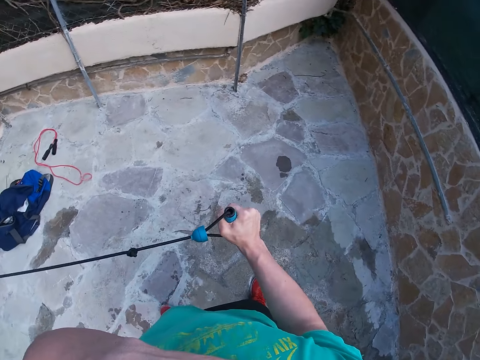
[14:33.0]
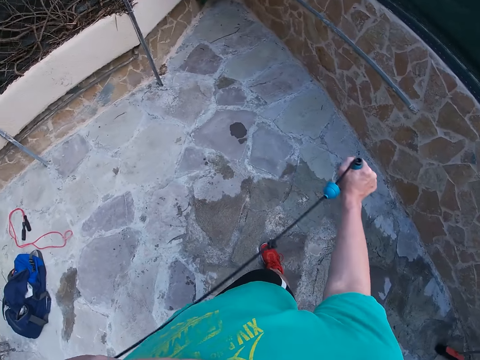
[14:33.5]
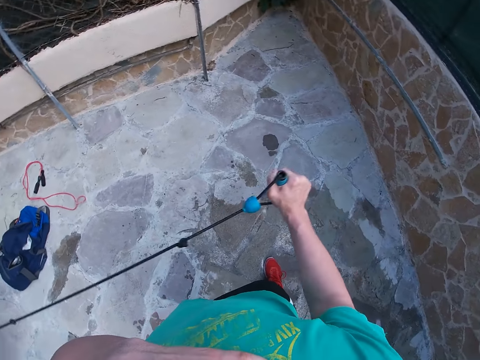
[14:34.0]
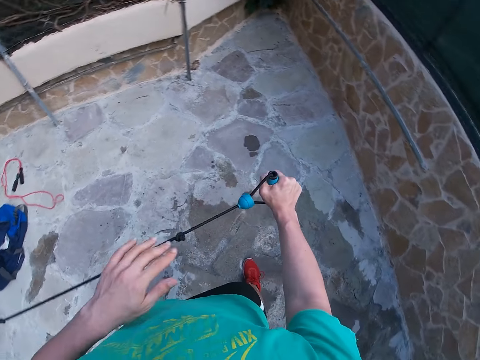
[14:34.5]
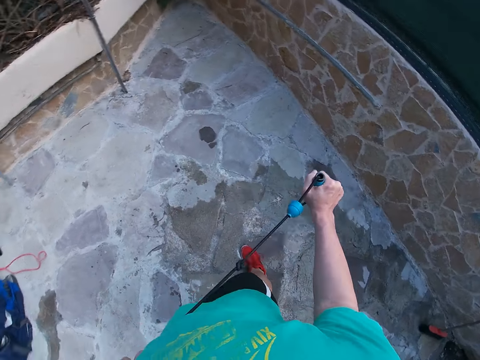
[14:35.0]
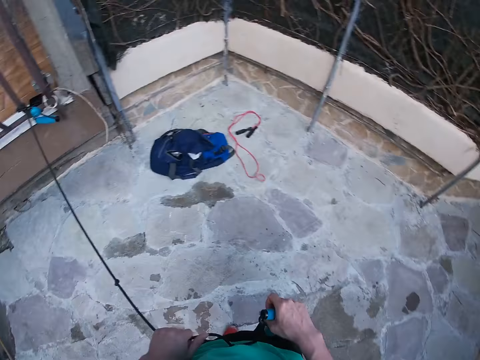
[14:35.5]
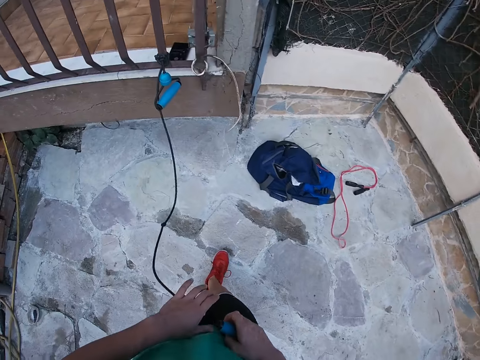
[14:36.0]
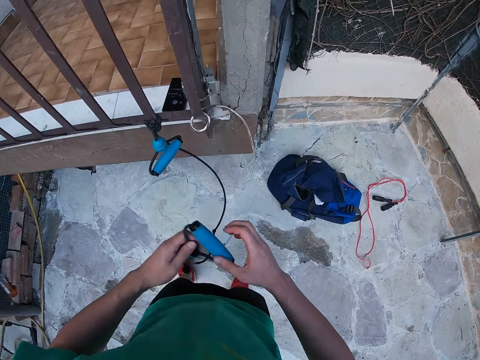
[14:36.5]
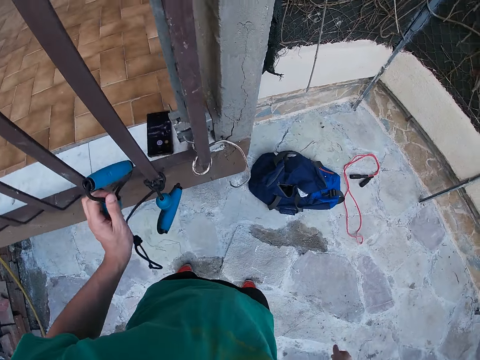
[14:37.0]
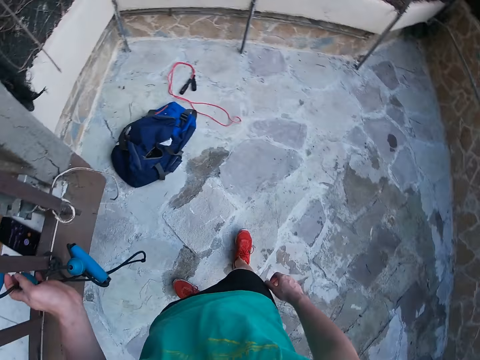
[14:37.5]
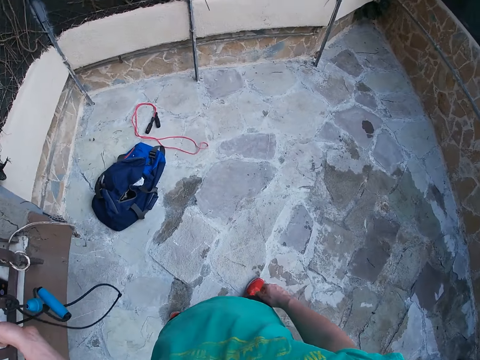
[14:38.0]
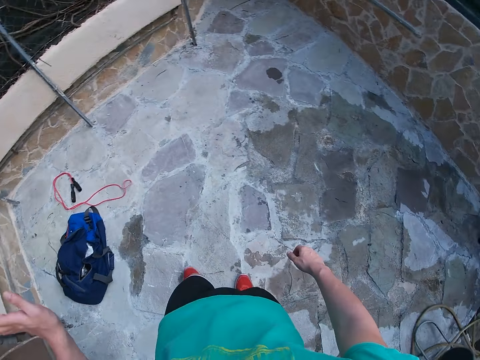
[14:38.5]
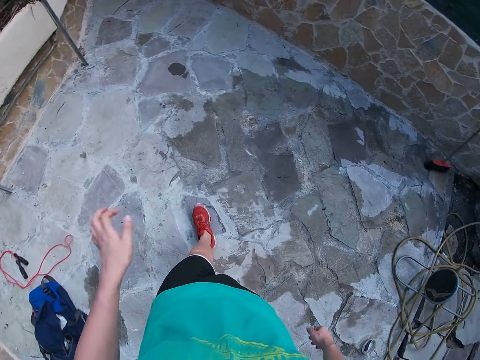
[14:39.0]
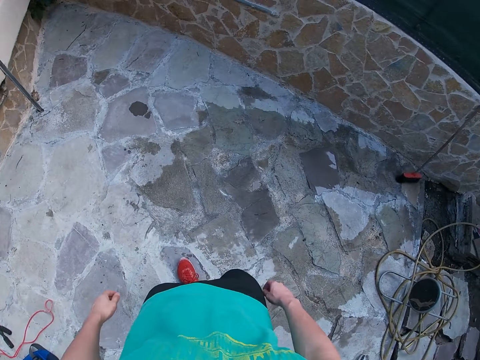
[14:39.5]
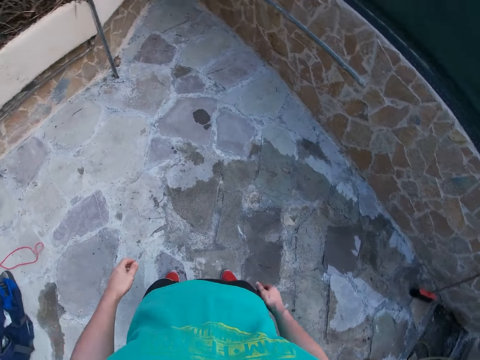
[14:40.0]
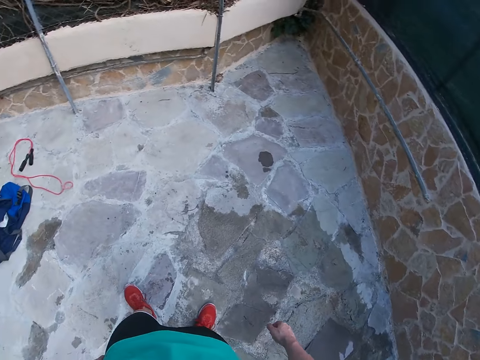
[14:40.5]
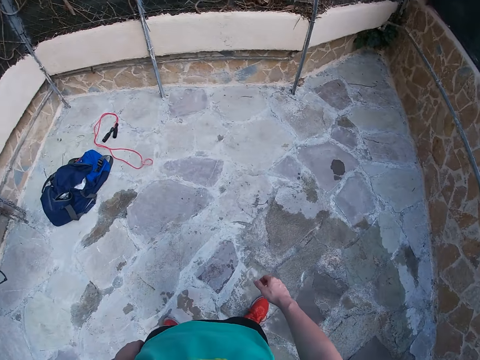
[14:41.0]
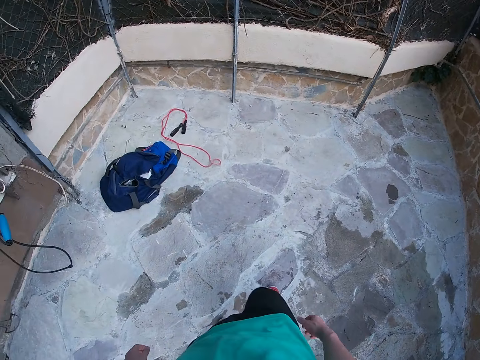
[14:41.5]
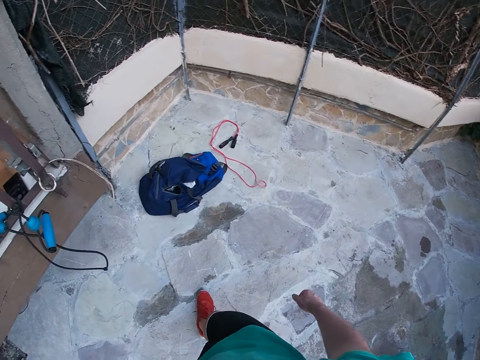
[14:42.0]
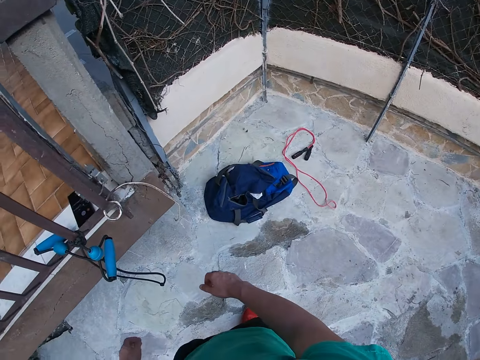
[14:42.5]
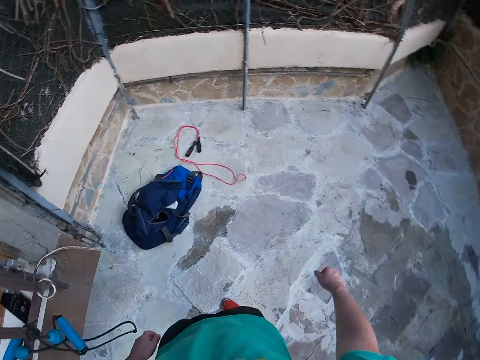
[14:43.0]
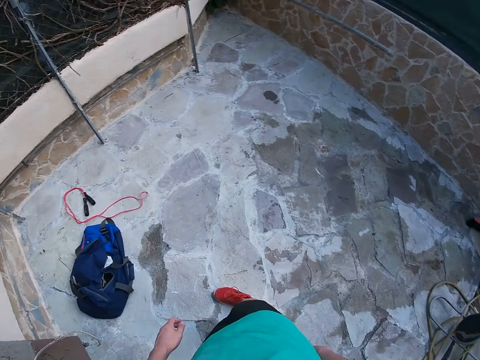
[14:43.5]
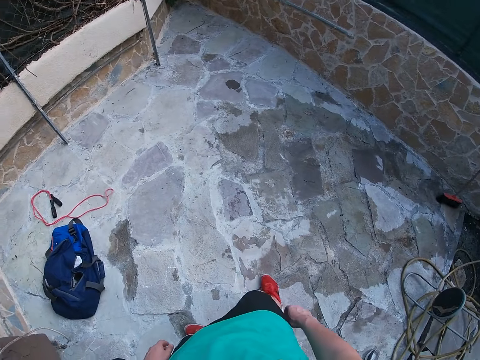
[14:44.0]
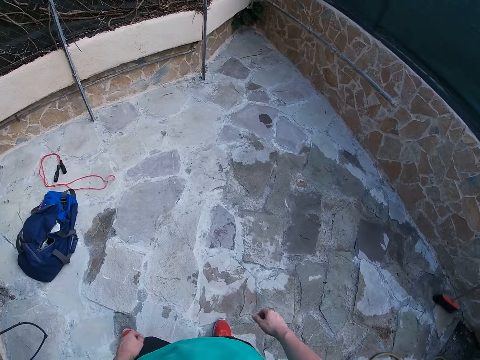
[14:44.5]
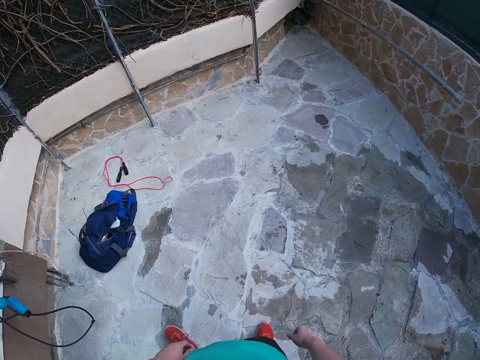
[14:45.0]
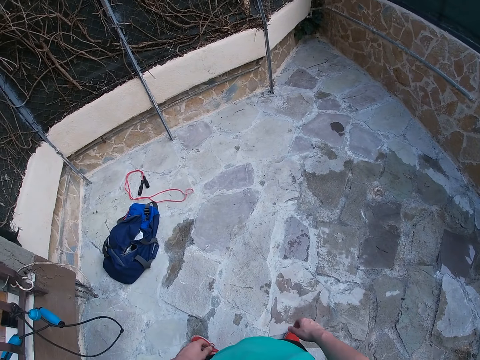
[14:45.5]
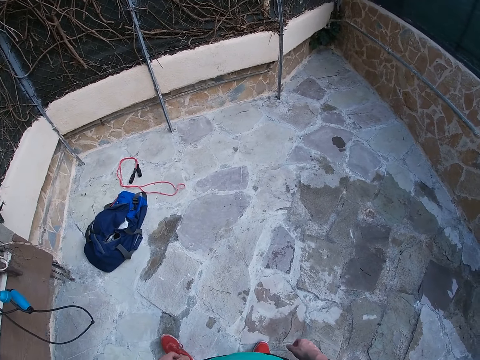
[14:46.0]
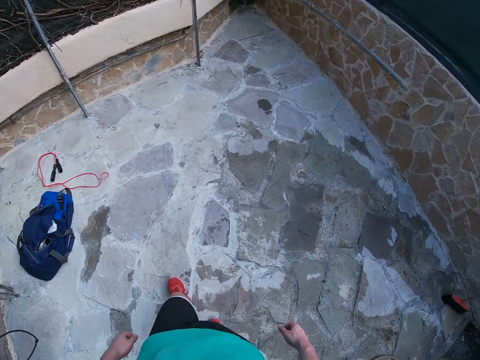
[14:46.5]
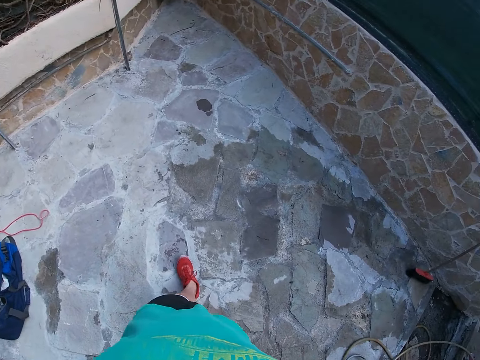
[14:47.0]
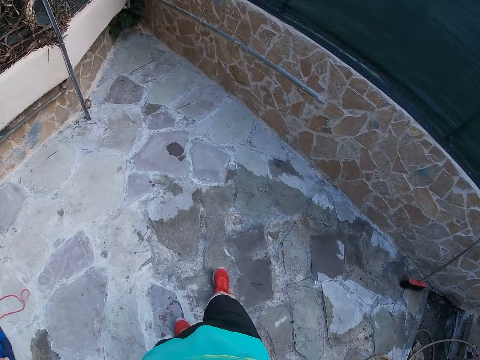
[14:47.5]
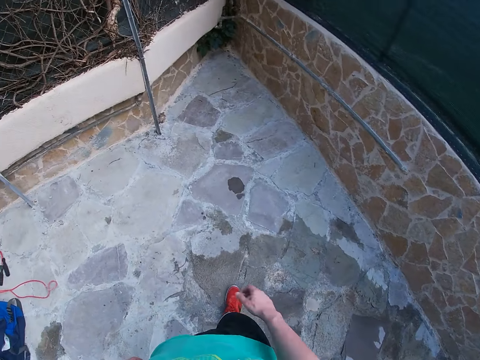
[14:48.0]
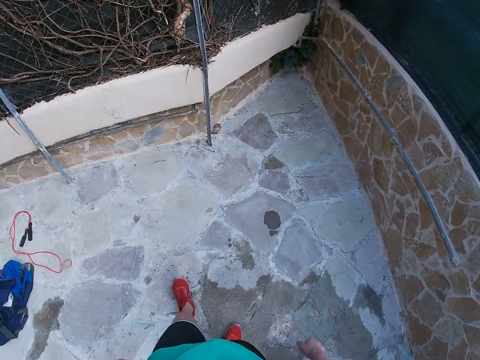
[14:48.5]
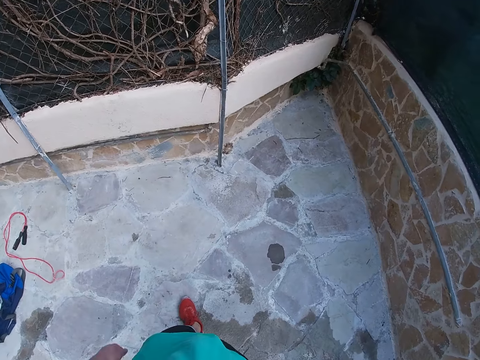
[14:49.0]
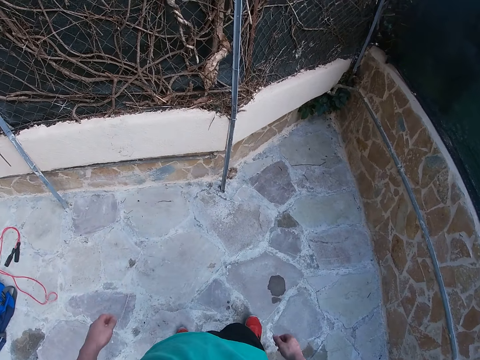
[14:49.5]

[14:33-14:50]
The camera wearer removes his left hand from the chest. He puts the resistance band on the metallic fence. He walks around. He walks around the workout yard. He looks around and walks around.

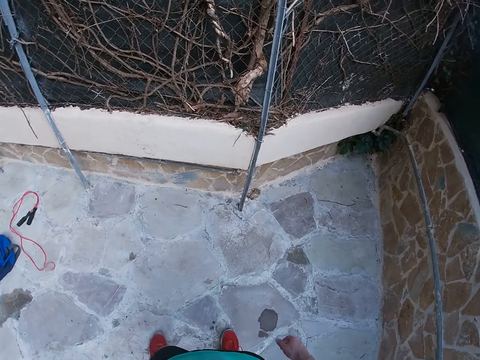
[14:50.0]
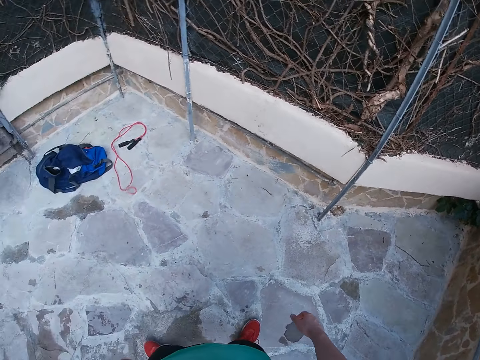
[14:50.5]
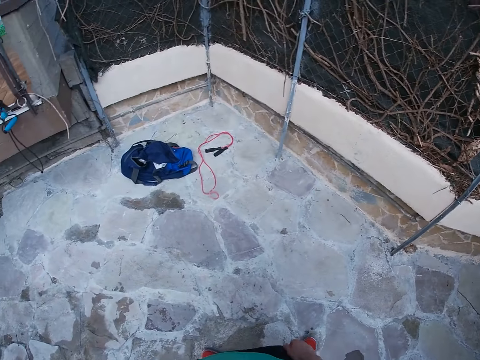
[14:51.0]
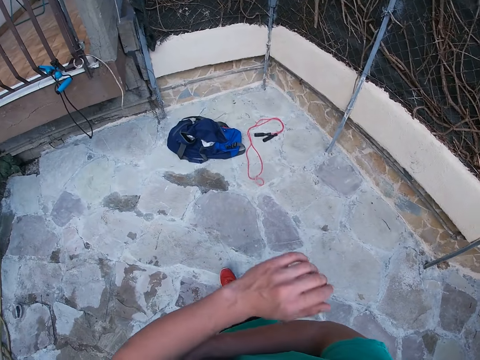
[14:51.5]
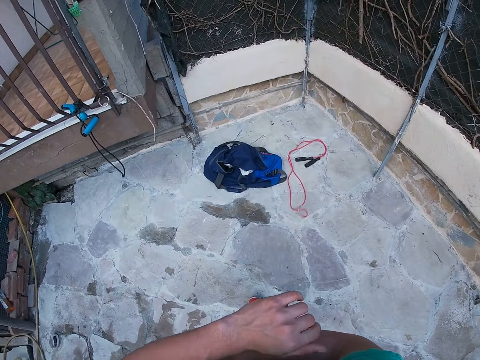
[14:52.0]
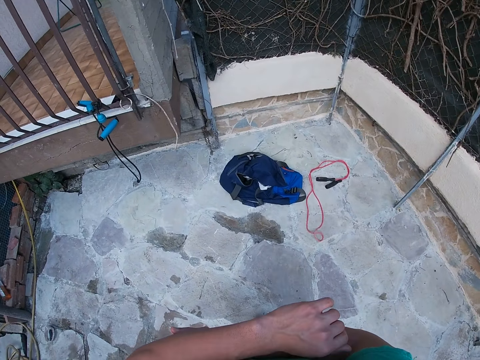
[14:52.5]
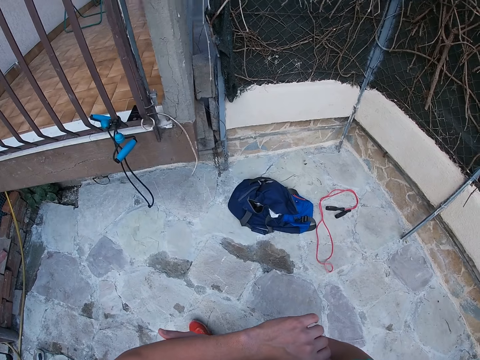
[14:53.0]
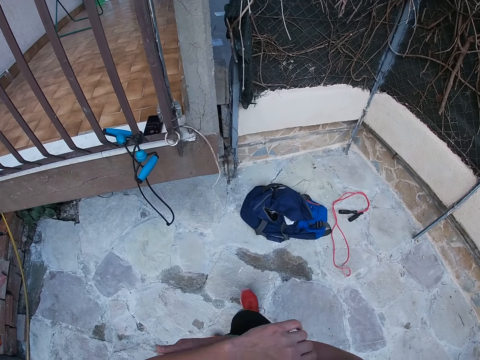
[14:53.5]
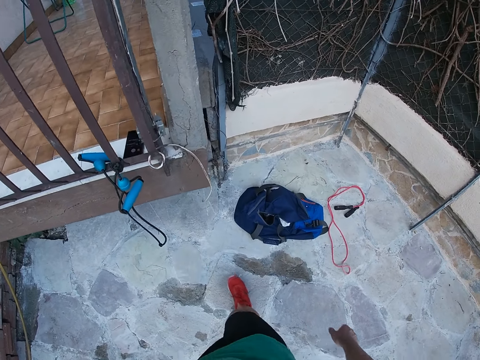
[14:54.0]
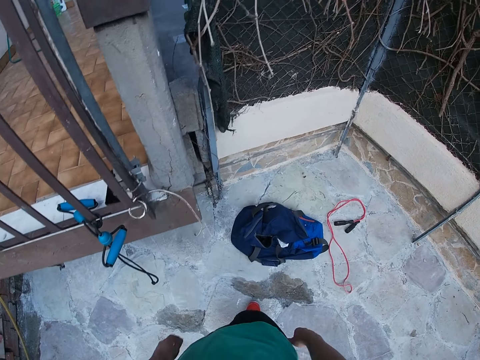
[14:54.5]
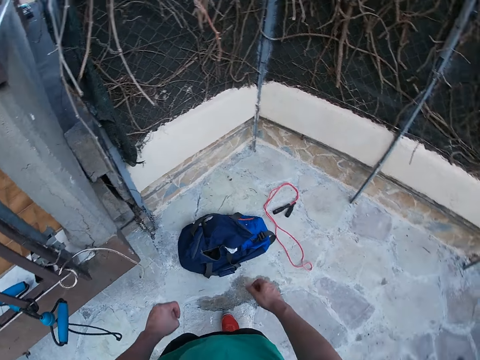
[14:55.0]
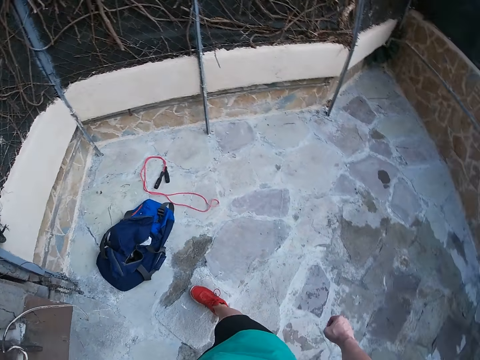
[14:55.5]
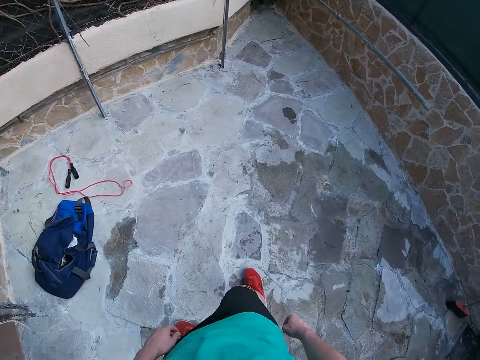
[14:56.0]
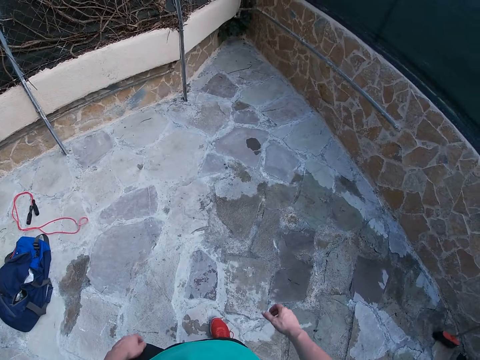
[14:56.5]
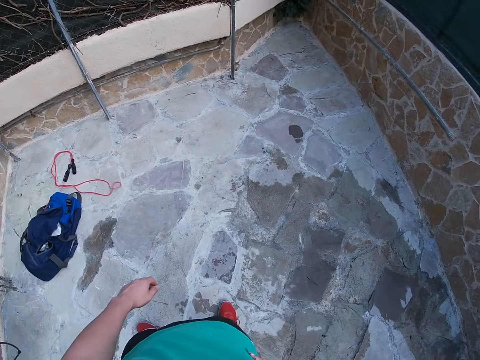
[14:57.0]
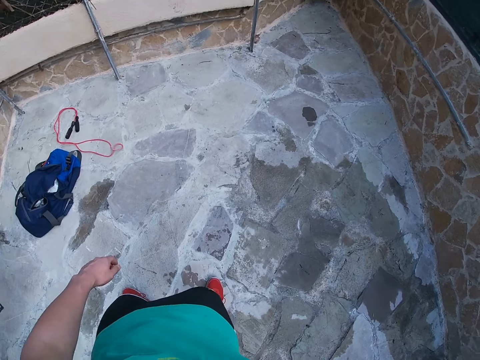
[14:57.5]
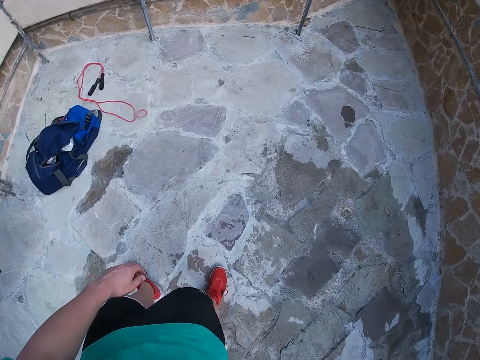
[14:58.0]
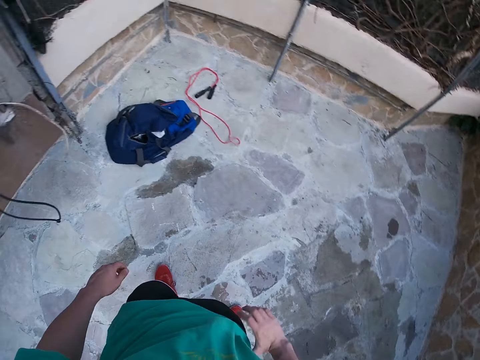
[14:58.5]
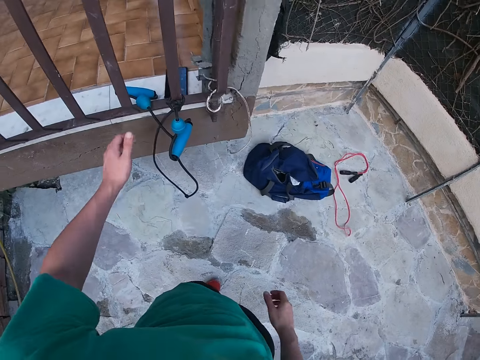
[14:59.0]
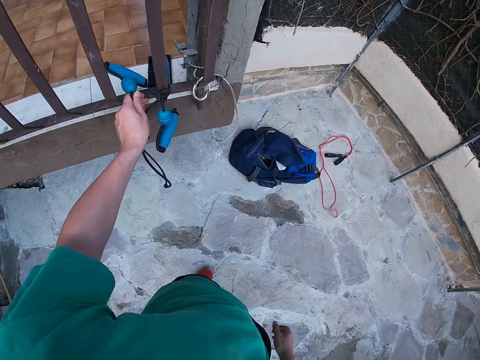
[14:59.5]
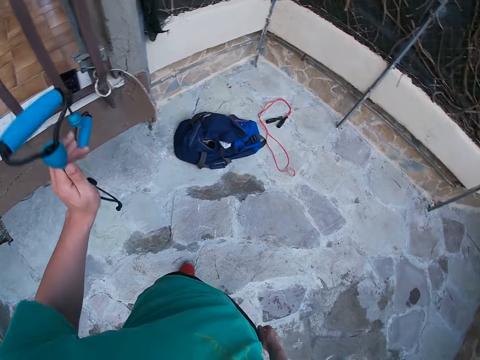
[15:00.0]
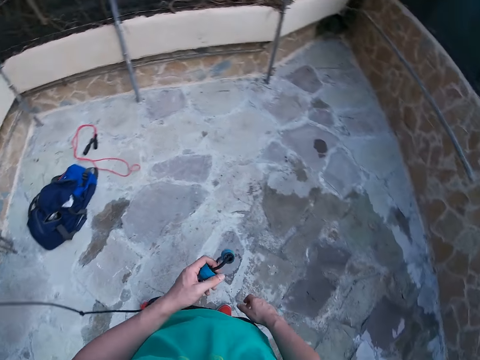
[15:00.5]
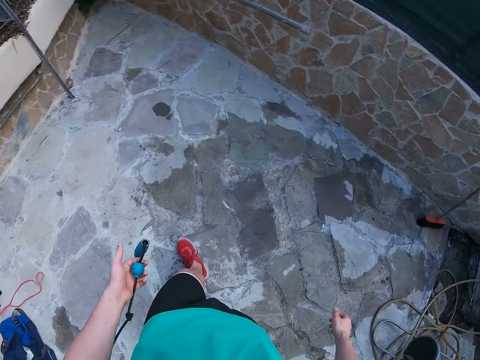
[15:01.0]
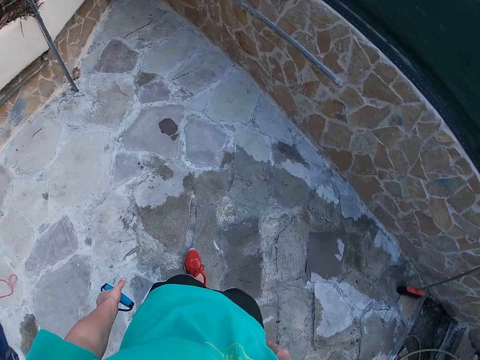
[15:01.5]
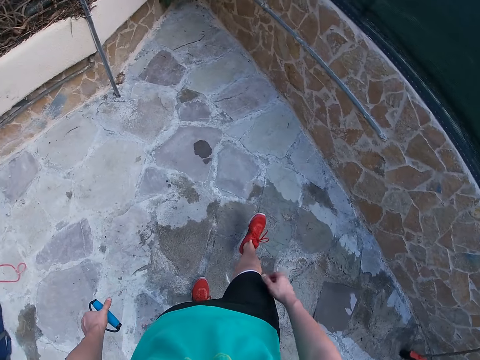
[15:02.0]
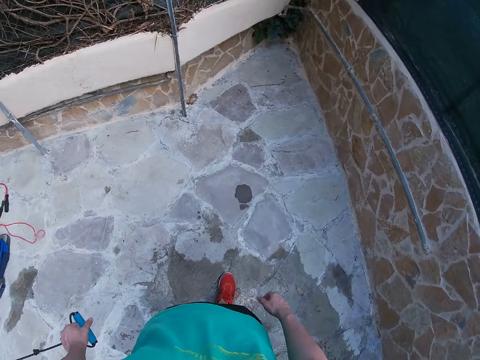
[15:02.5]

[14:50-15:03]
The camera wearer scratches his hand. He walks around. He puts his hand on his waist. He picks the resistance band from the metallic fence. He holds the resistance band with the left hand. He walks around the workout yard with the resistance band.
